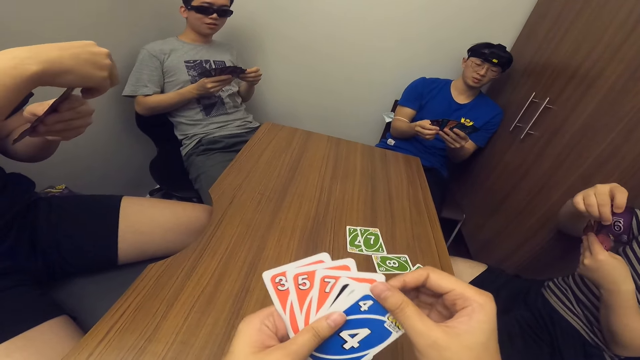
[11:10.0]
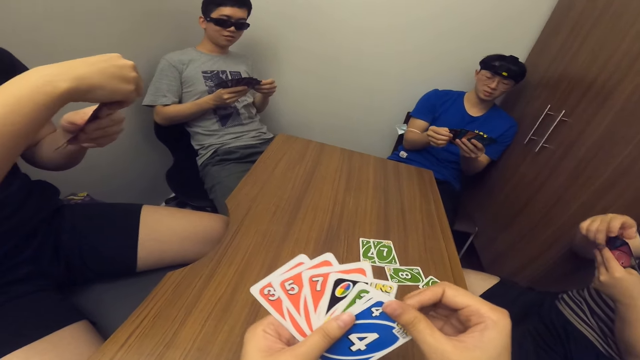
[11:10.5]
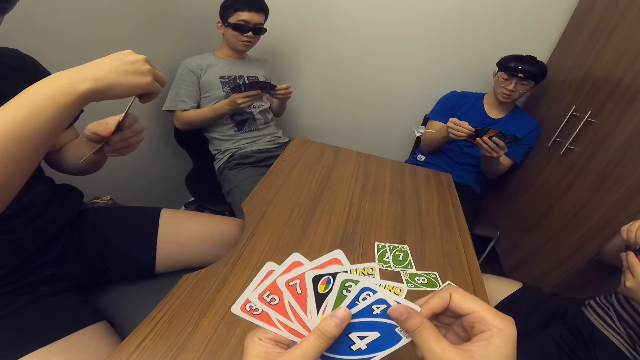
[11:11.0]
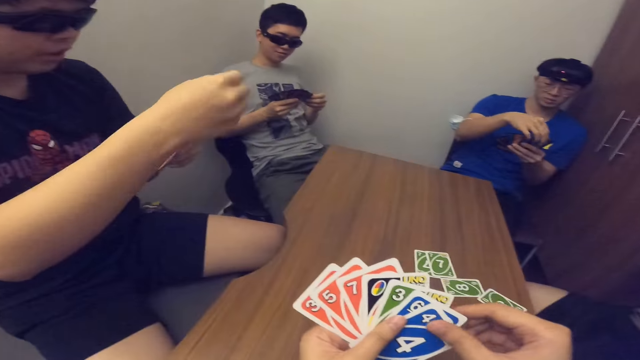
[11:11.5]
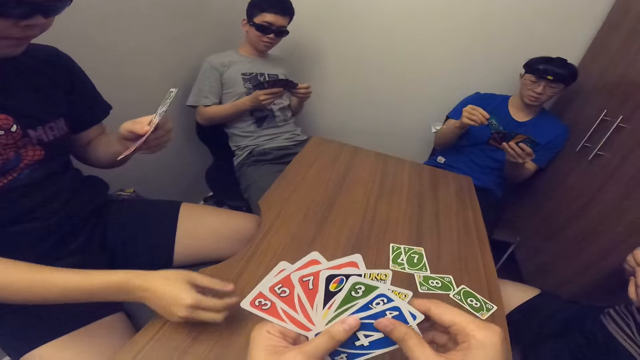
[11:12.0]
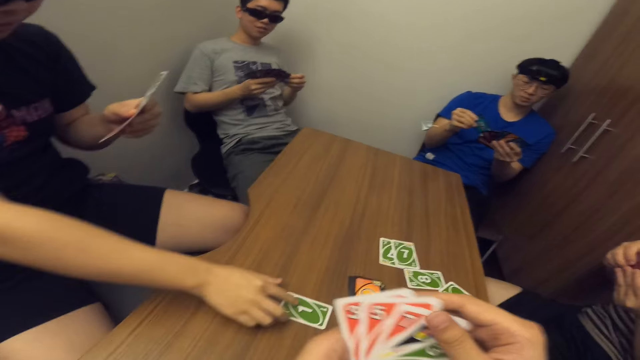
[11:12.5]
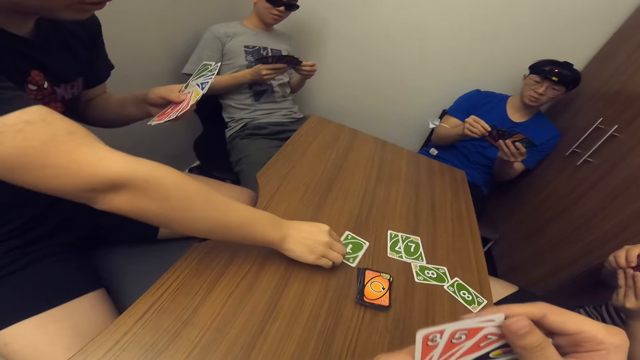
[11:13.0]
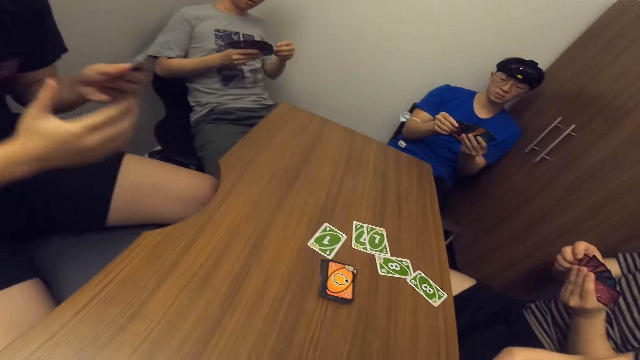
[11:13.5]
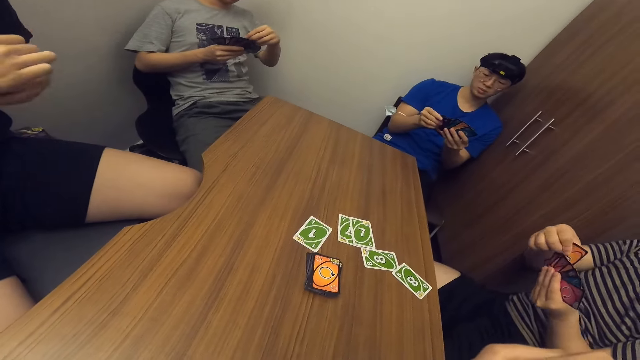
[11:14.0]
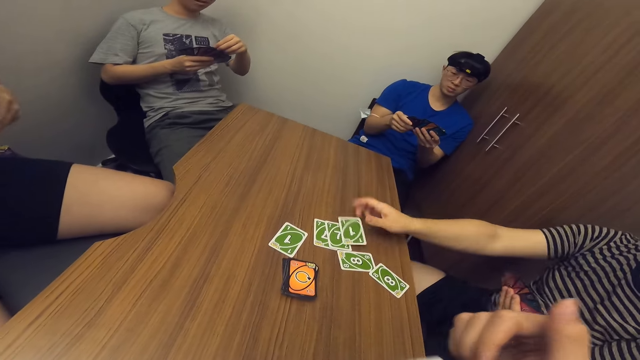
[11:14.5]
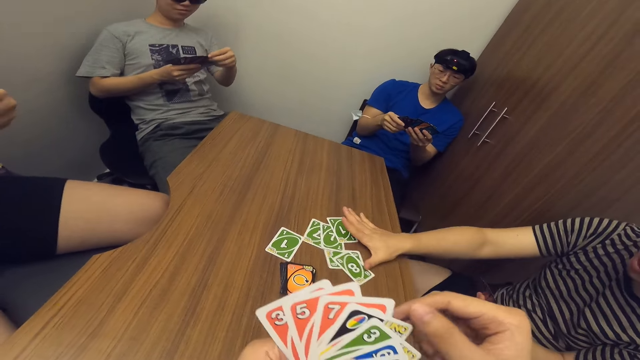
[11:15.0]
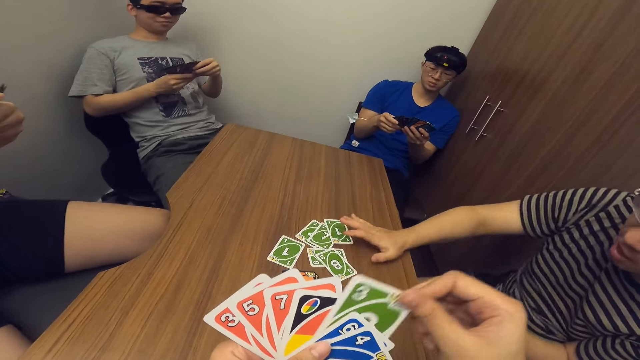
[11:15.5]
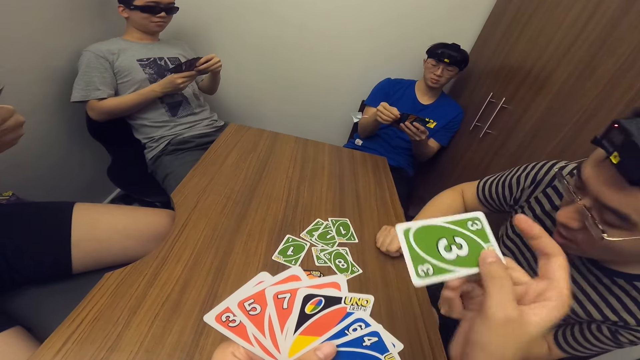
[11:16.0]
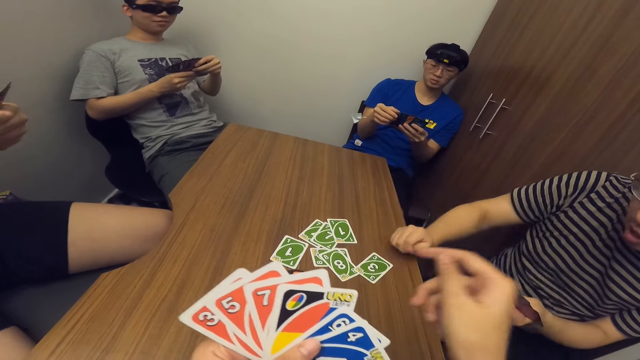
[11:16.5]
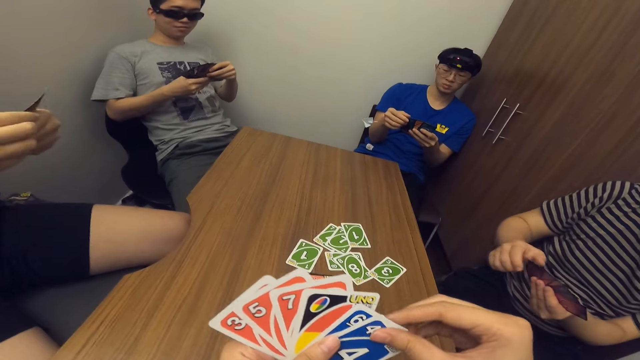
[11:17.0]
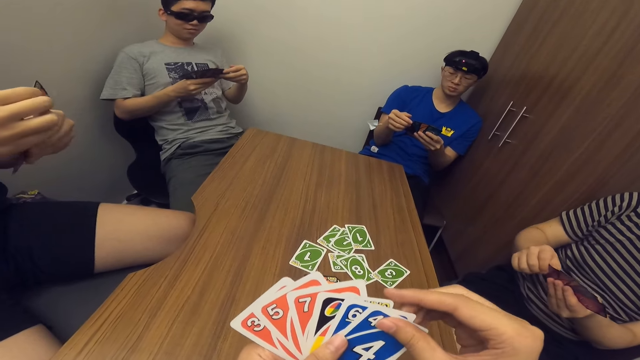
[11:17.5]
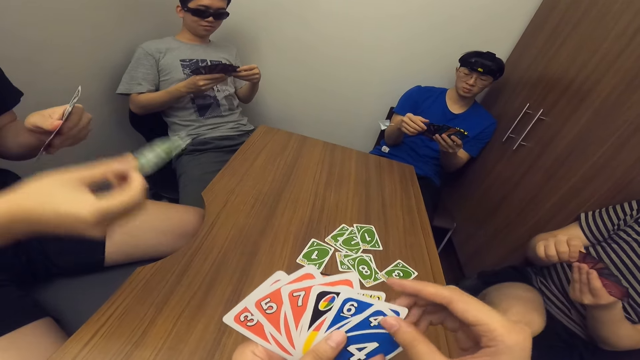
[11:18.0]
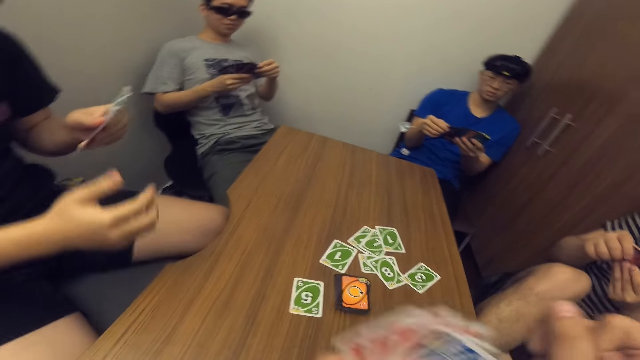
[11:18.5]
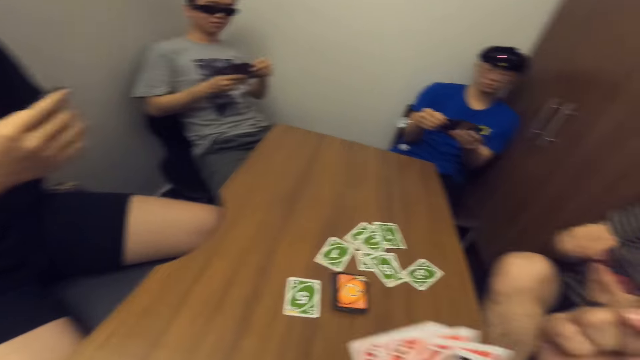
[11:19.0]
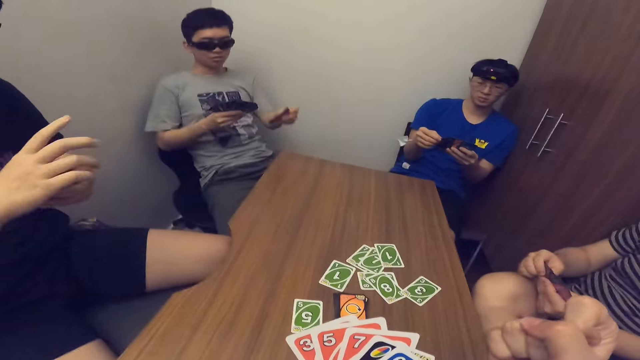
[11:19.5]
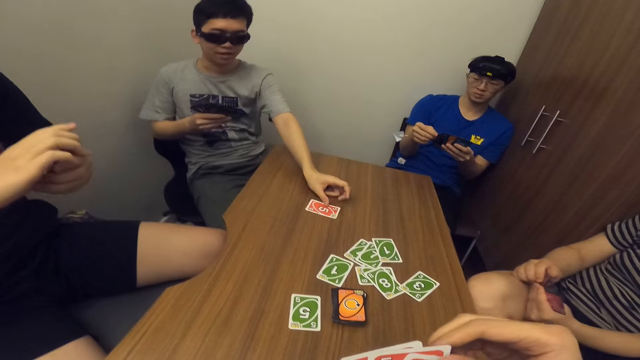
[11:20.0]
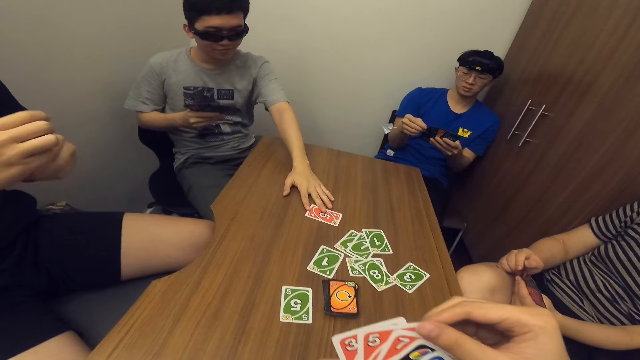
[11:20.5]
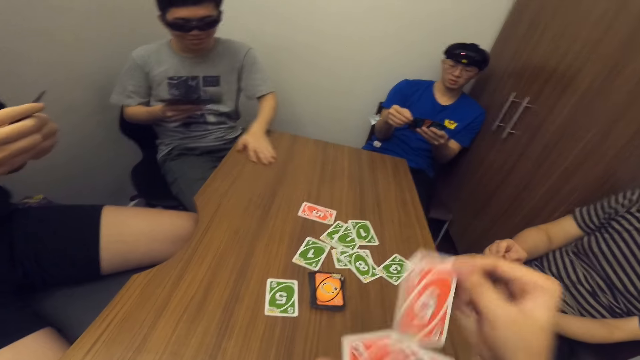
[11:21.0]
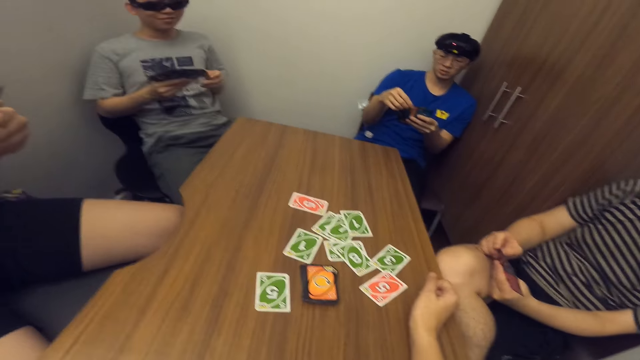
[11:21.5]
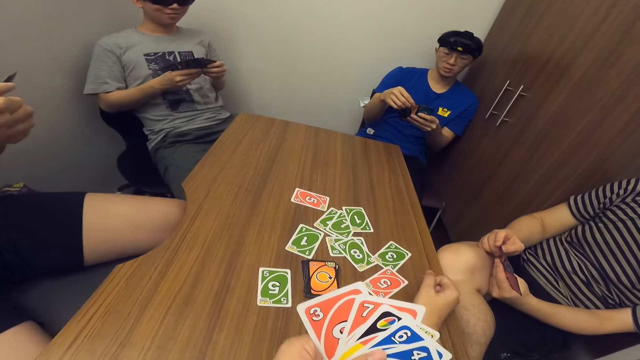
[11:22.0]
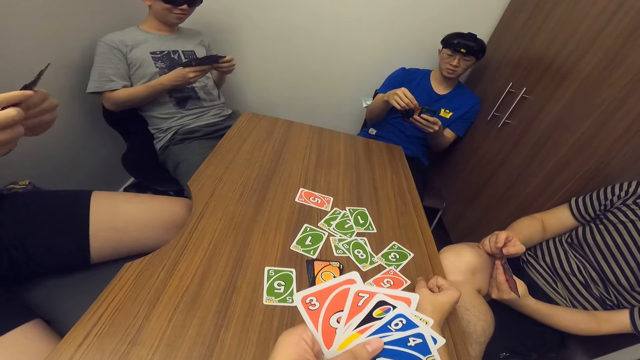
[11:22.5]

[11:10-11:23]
A man drops a card on the table with his right hand. Another man drops a card on the table with his right hand. The camera wearer drops a card on the table with his right hand. The first man drops a card on the table with his right hand. A third man drops a card on the table with his left hand. The camera wearer drops a card on the table with his right hand.

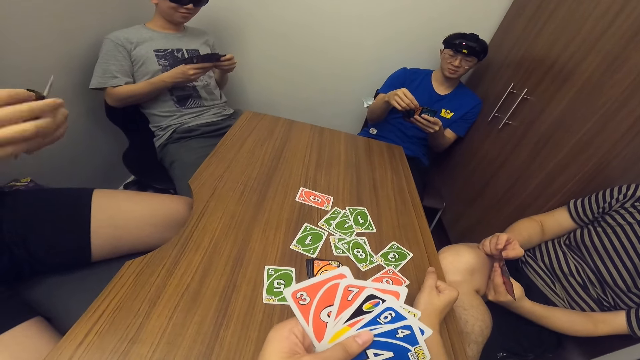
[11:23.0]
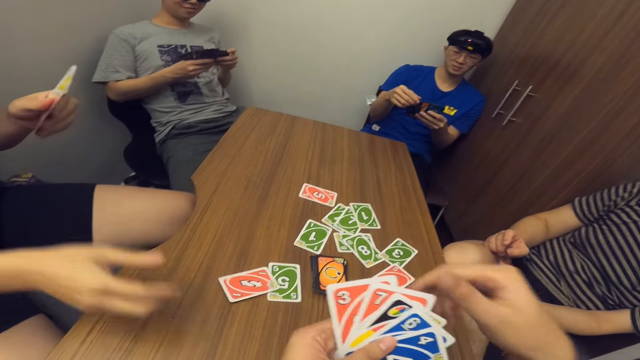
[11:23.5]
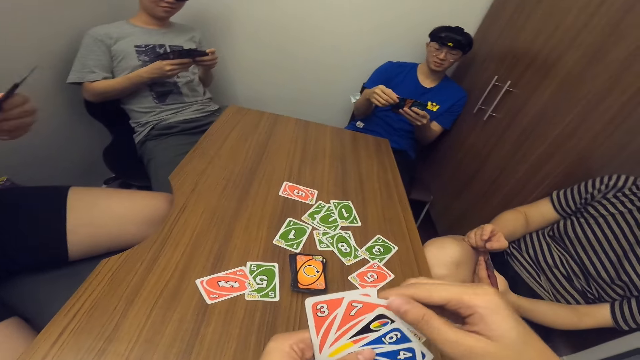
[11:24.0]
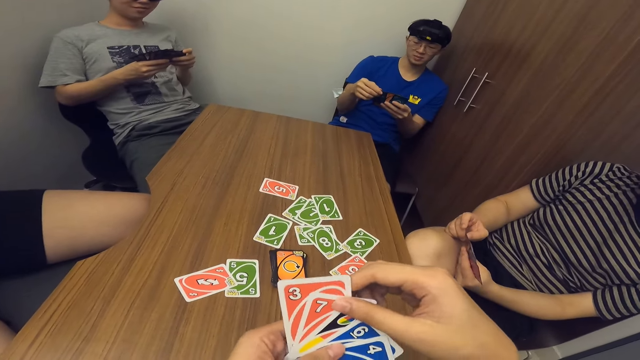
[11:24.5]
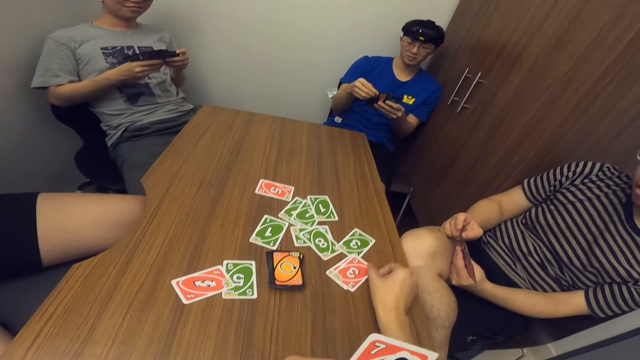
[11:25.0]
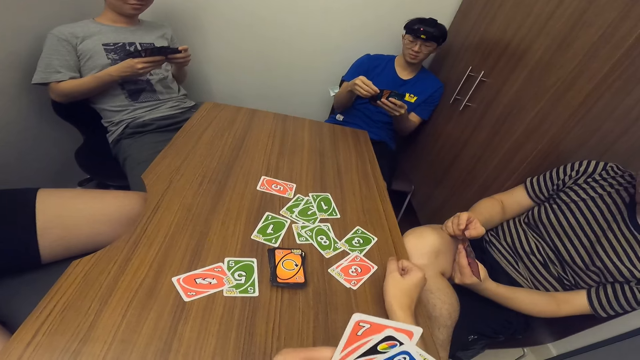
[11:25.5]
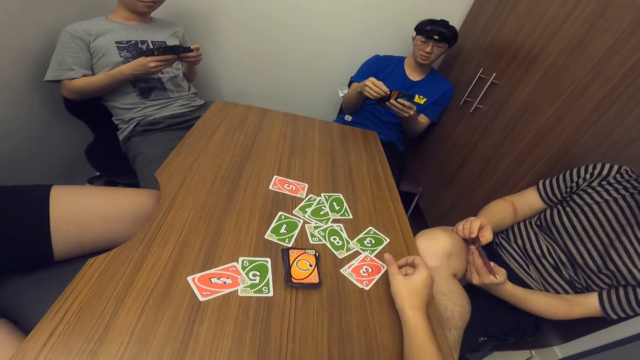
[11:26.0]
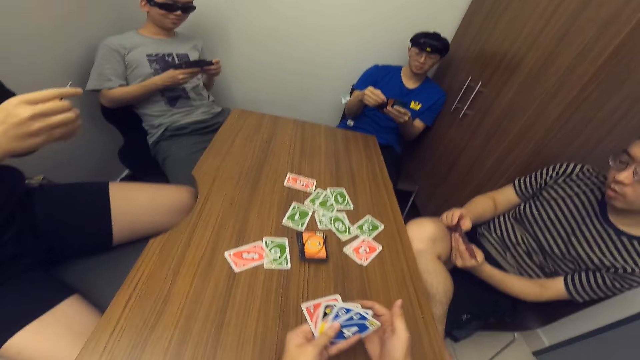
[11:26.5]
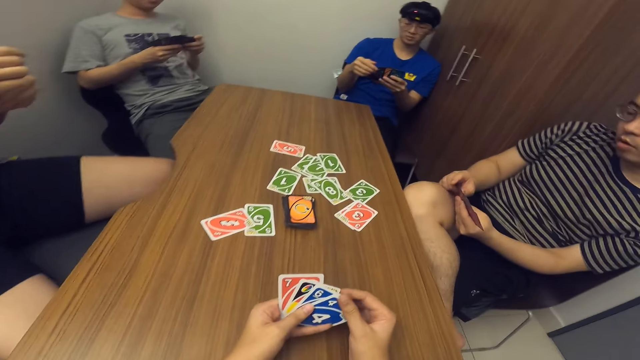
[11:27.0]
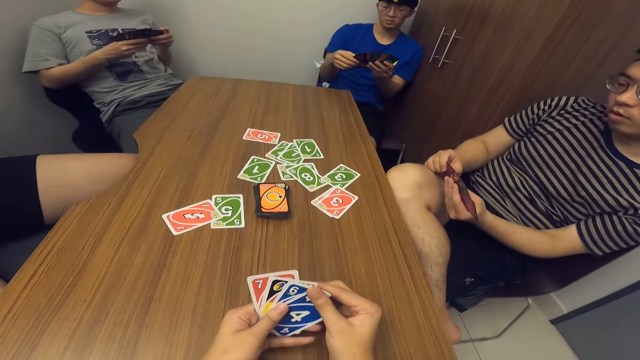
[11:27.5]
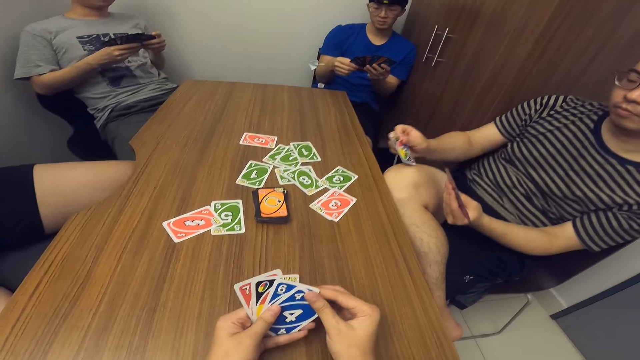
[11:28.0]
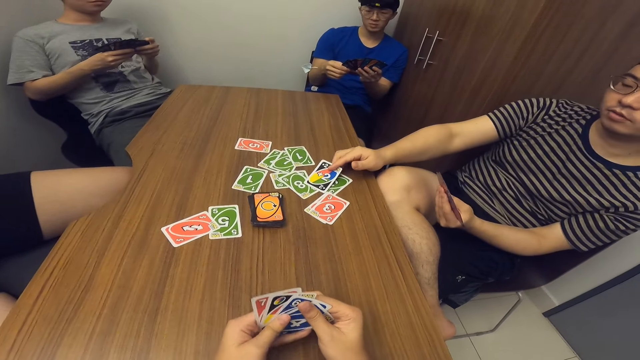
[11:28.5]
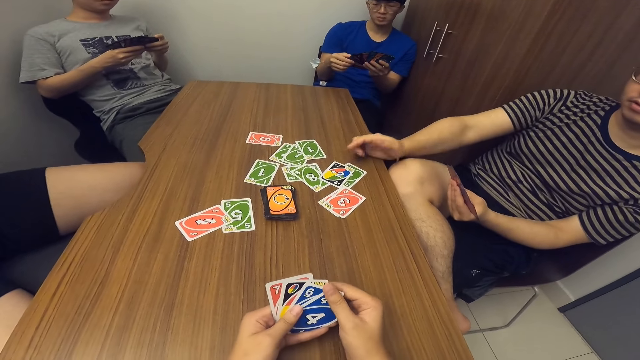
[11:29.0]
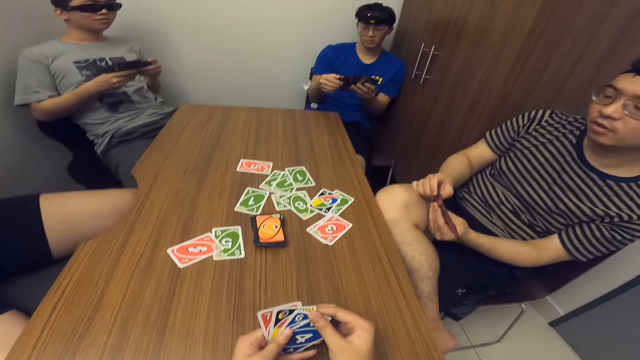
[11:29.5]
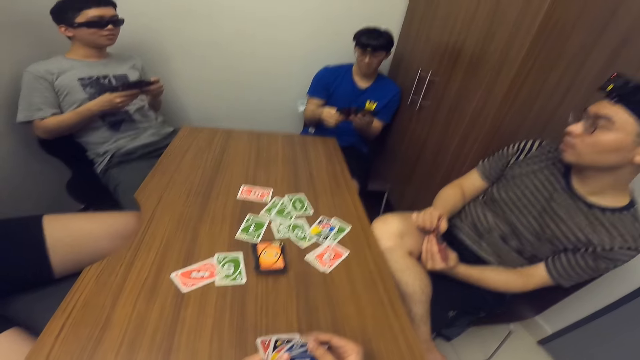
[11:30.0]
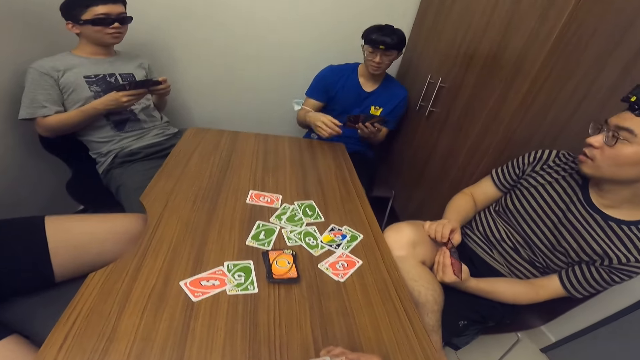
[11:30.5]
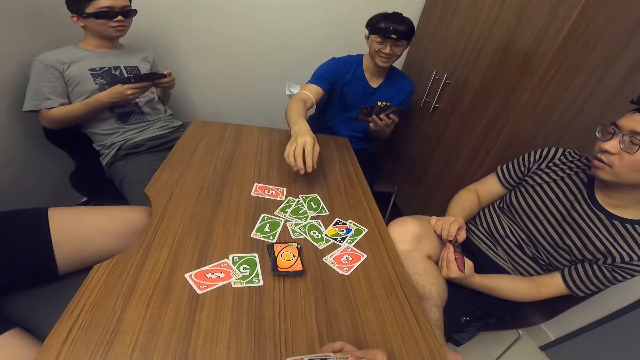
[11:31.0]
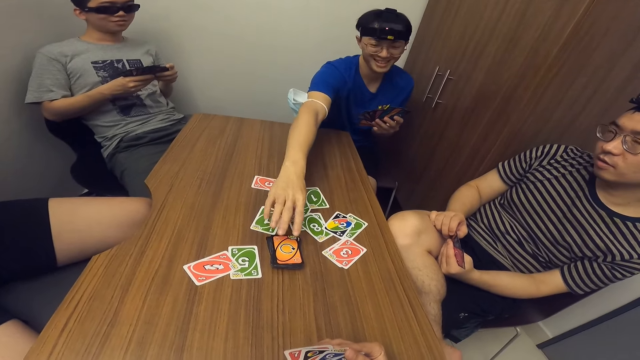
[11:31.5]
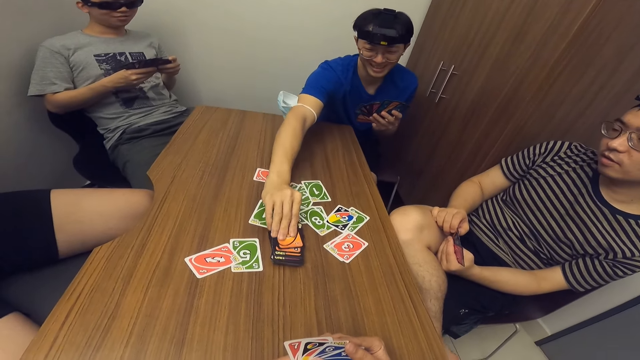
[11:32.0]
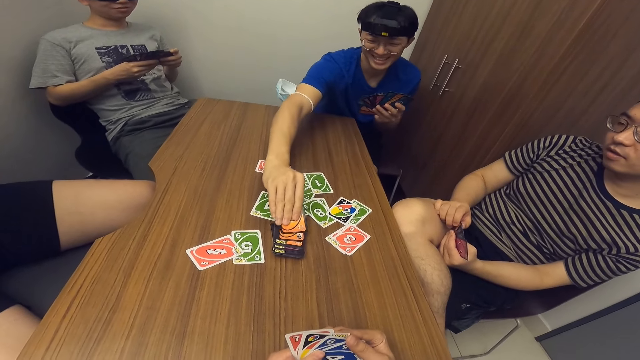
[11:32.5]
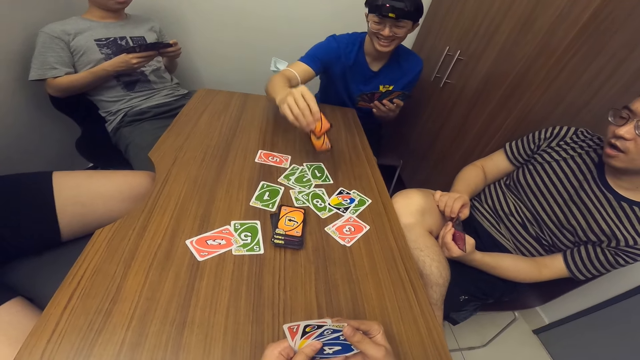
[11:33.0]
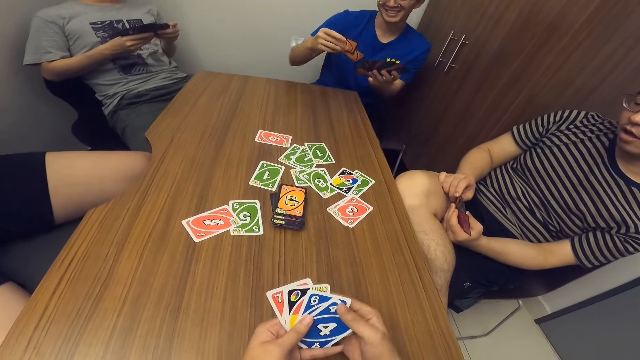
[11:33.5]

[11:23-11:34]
A man drops the card on the table with his right hand. The camera wearer drops a card on the table with his right hand. Another man drops a card on the table with his right hand. Another man picks two cards from the deck of cards on the table with his right hand.
